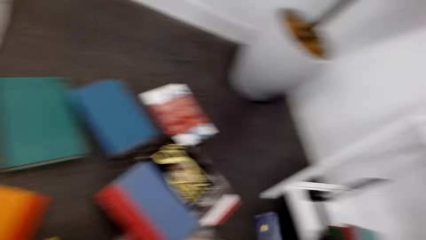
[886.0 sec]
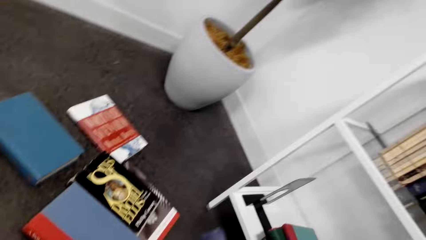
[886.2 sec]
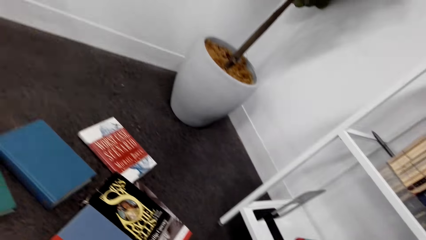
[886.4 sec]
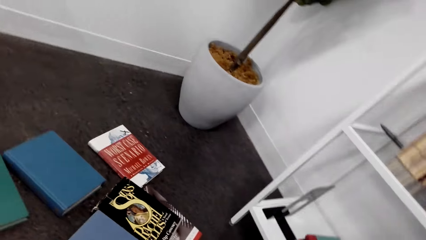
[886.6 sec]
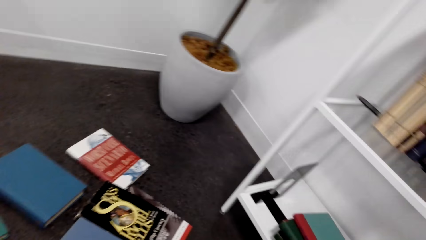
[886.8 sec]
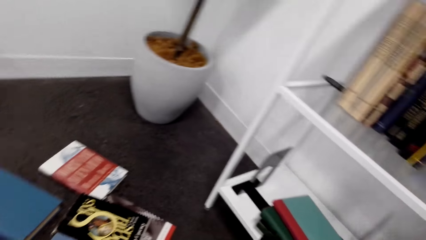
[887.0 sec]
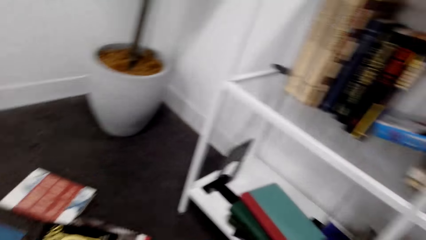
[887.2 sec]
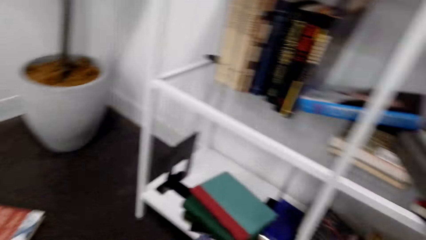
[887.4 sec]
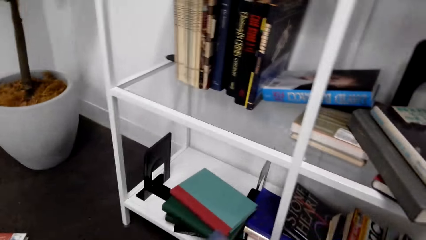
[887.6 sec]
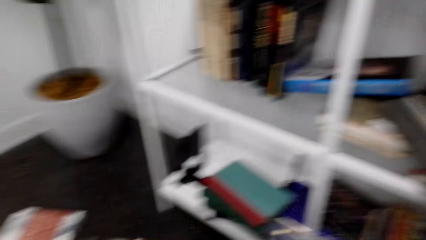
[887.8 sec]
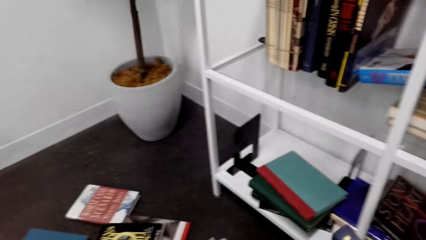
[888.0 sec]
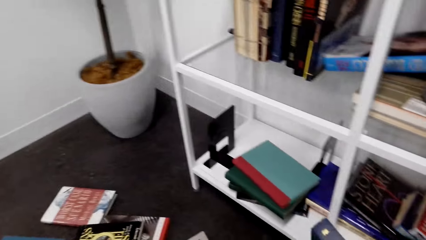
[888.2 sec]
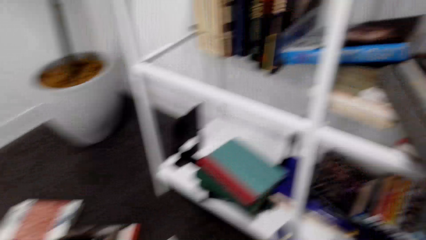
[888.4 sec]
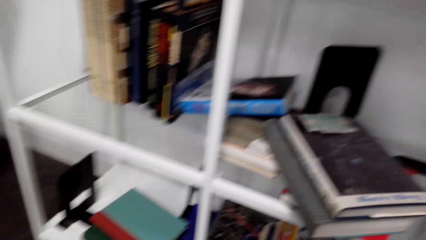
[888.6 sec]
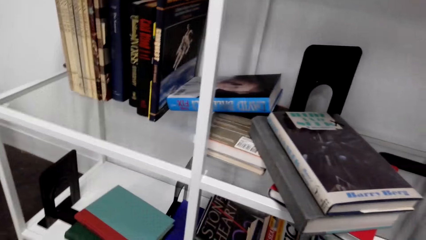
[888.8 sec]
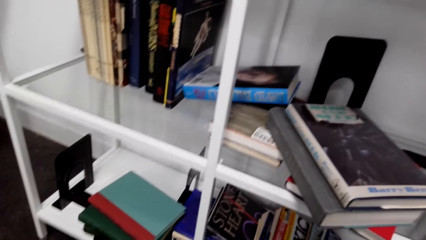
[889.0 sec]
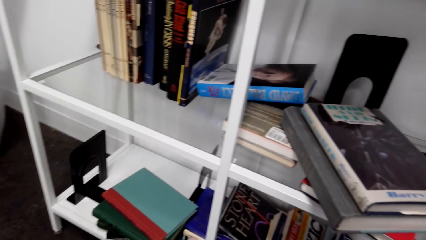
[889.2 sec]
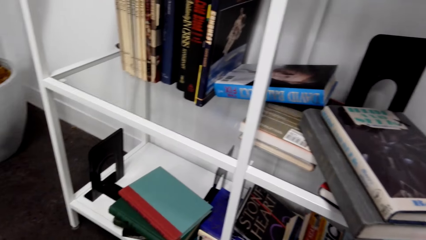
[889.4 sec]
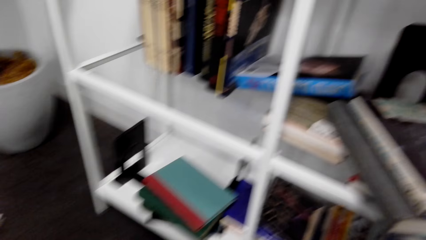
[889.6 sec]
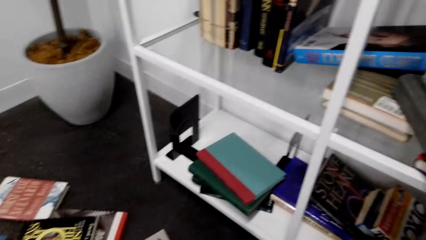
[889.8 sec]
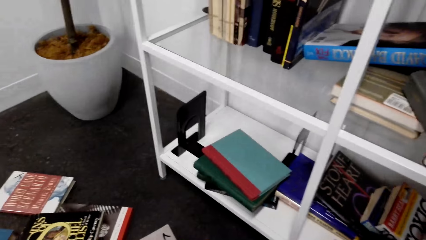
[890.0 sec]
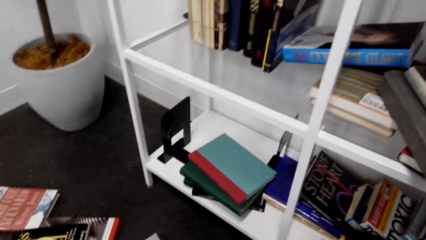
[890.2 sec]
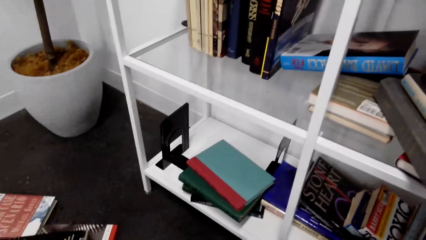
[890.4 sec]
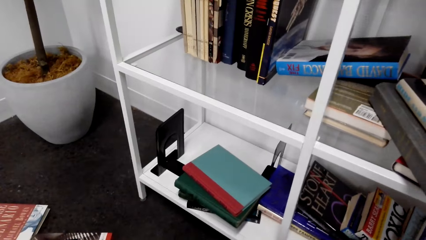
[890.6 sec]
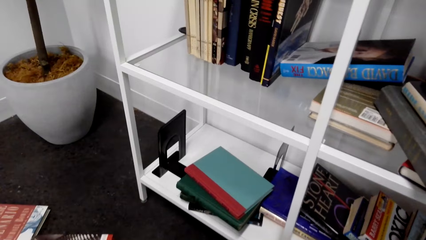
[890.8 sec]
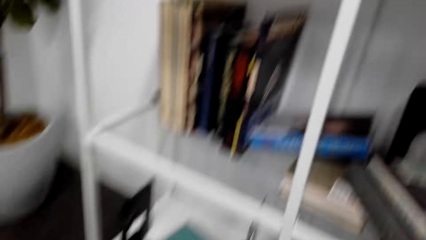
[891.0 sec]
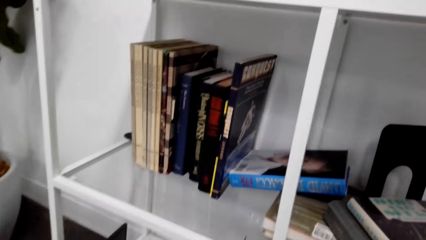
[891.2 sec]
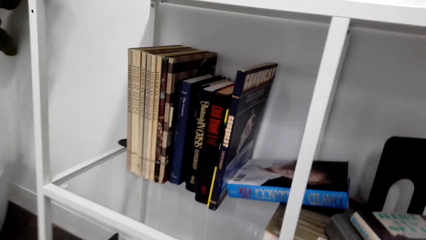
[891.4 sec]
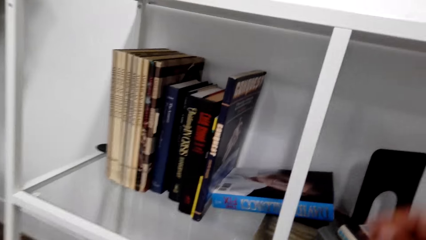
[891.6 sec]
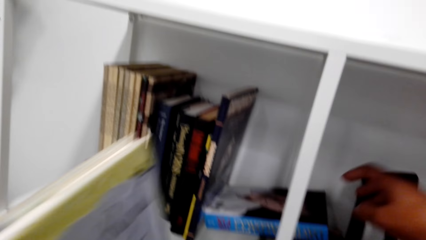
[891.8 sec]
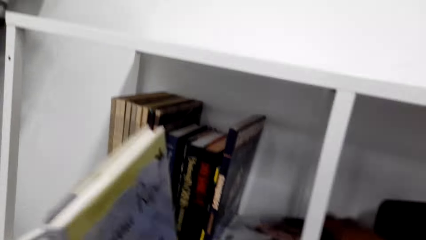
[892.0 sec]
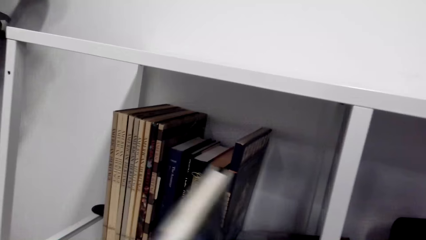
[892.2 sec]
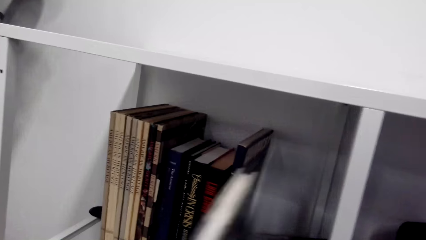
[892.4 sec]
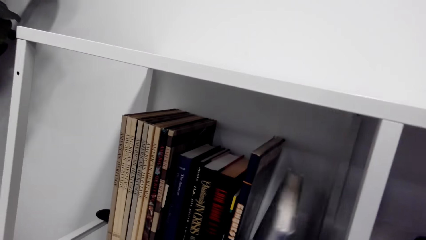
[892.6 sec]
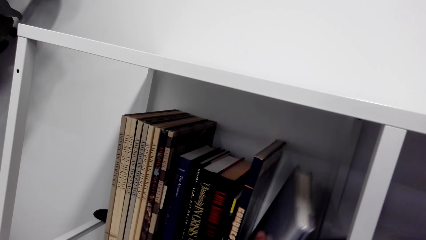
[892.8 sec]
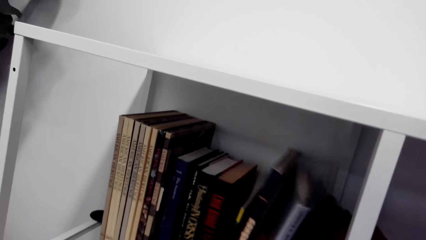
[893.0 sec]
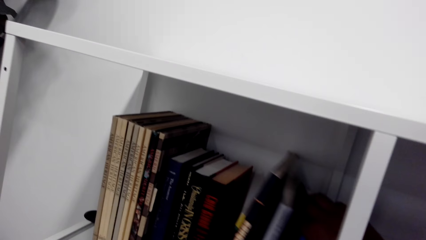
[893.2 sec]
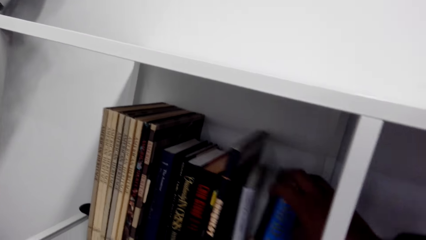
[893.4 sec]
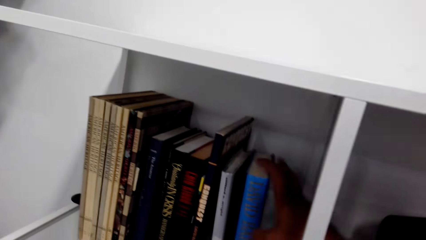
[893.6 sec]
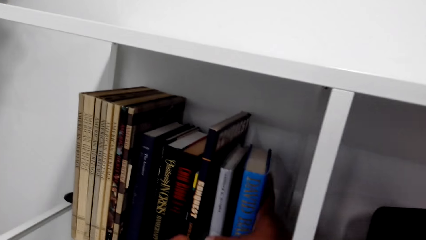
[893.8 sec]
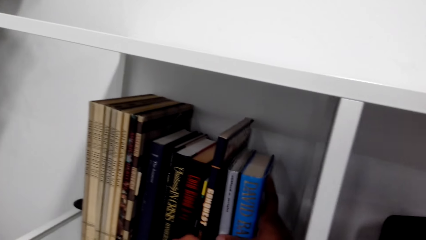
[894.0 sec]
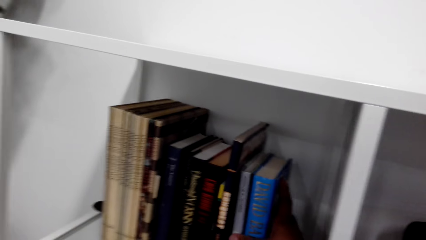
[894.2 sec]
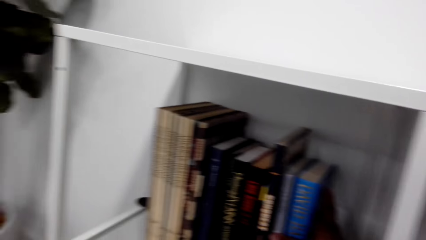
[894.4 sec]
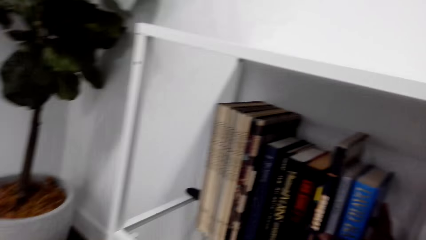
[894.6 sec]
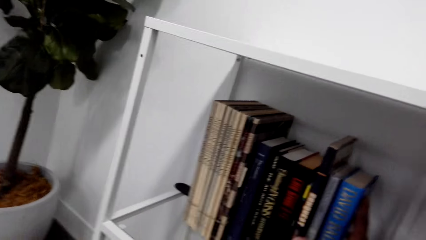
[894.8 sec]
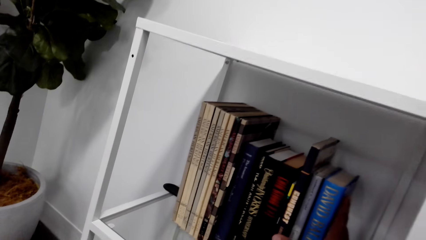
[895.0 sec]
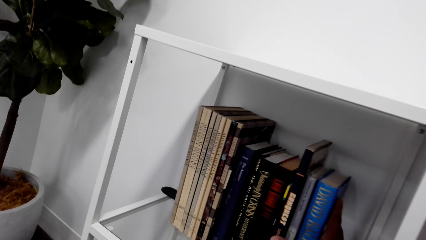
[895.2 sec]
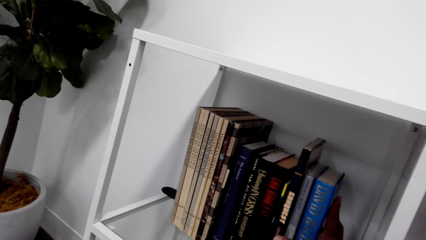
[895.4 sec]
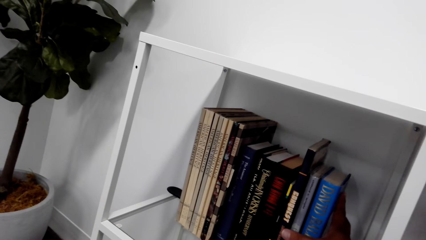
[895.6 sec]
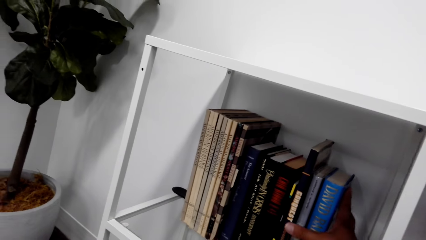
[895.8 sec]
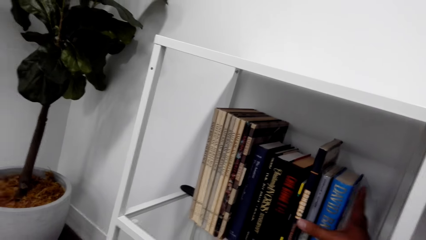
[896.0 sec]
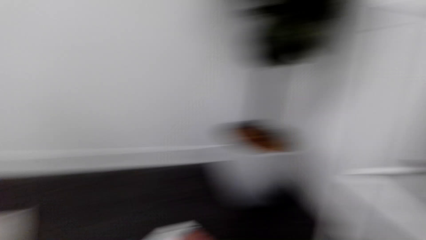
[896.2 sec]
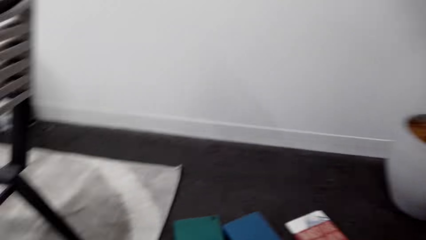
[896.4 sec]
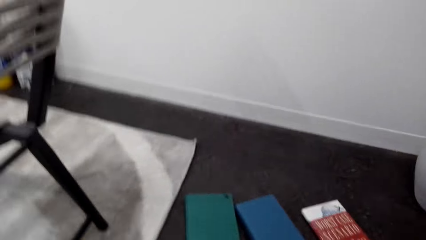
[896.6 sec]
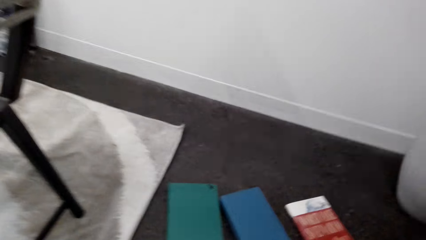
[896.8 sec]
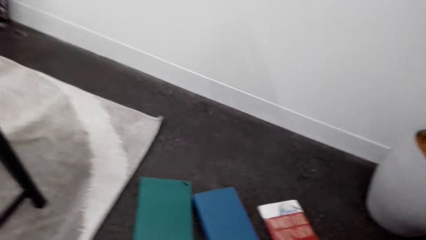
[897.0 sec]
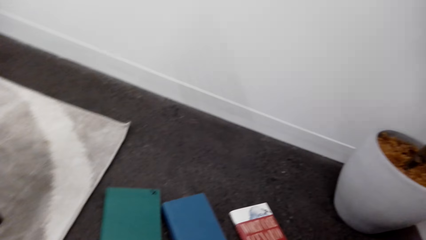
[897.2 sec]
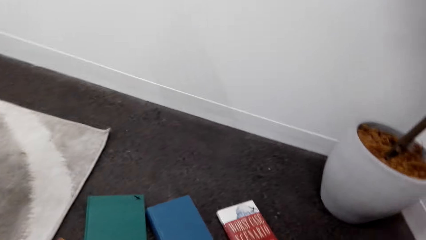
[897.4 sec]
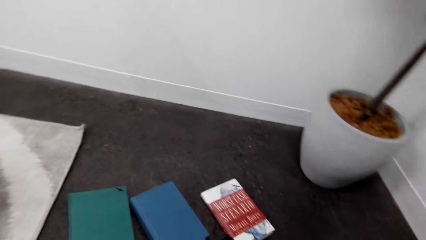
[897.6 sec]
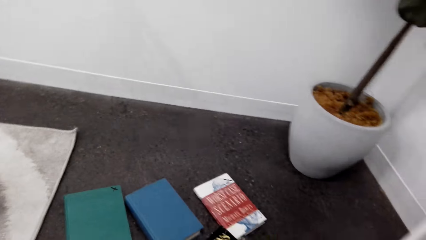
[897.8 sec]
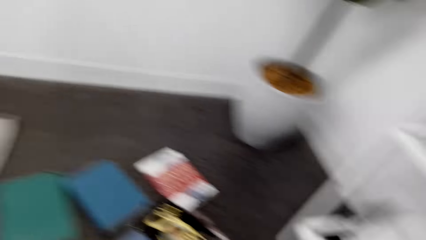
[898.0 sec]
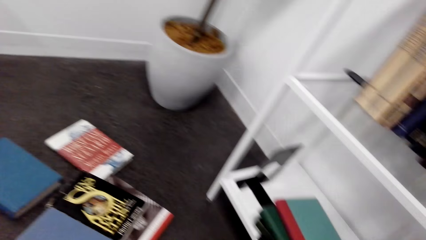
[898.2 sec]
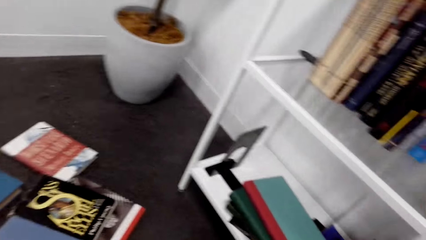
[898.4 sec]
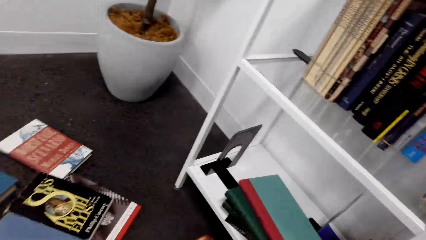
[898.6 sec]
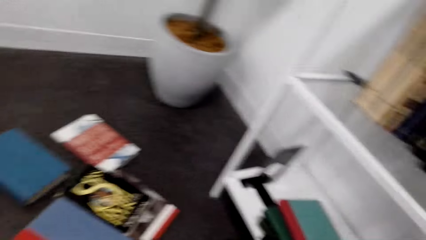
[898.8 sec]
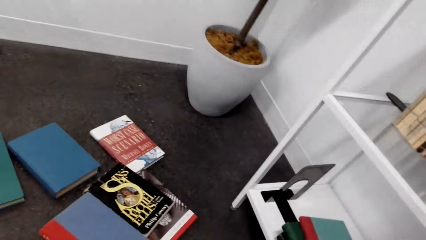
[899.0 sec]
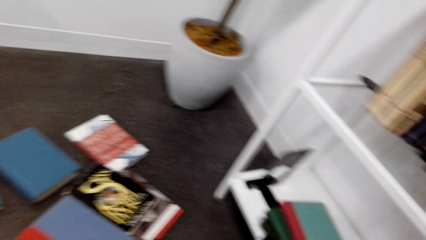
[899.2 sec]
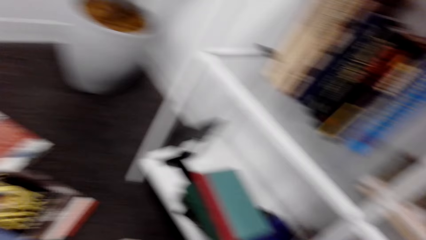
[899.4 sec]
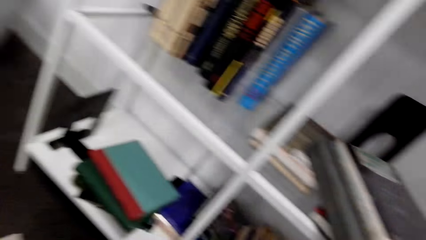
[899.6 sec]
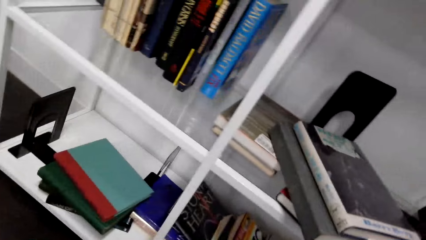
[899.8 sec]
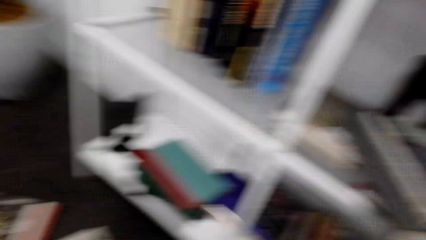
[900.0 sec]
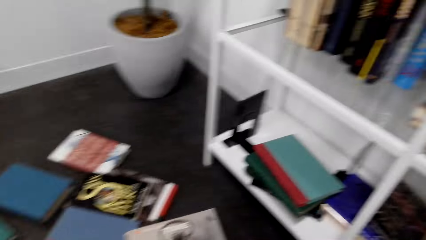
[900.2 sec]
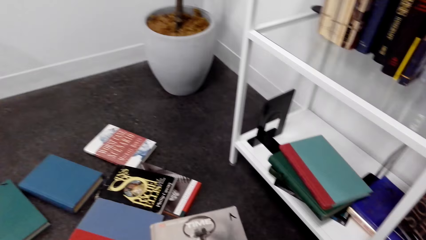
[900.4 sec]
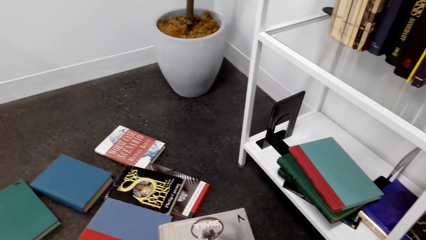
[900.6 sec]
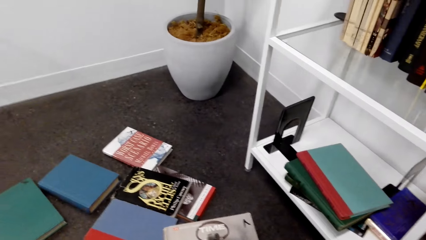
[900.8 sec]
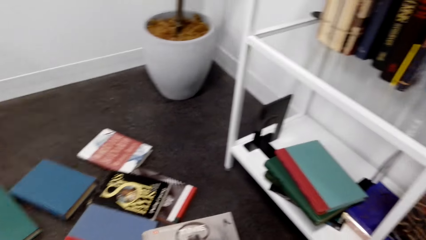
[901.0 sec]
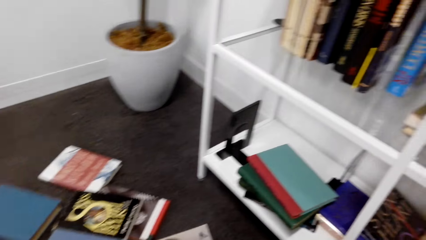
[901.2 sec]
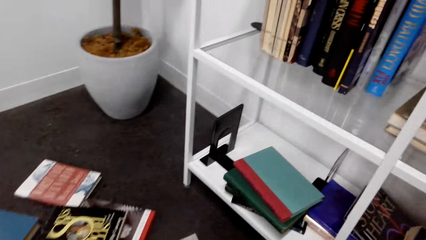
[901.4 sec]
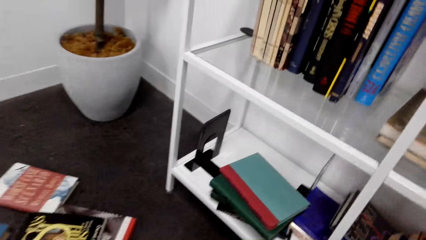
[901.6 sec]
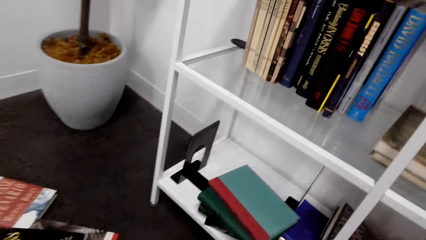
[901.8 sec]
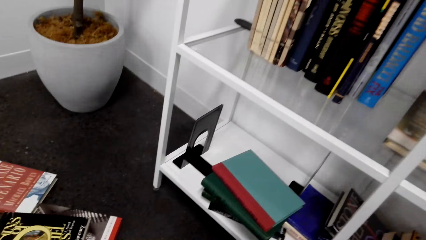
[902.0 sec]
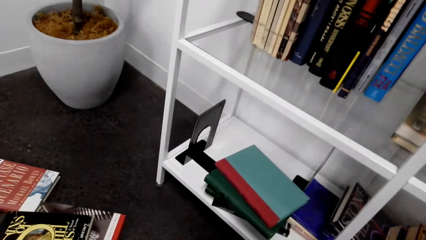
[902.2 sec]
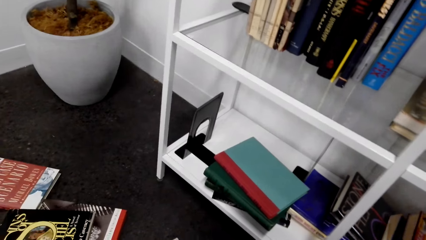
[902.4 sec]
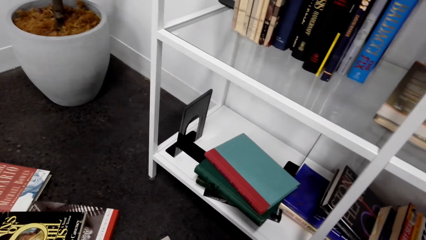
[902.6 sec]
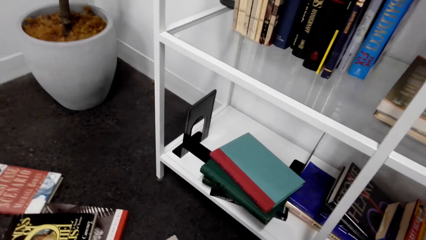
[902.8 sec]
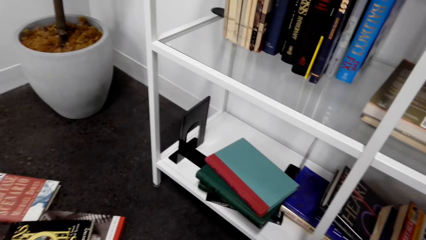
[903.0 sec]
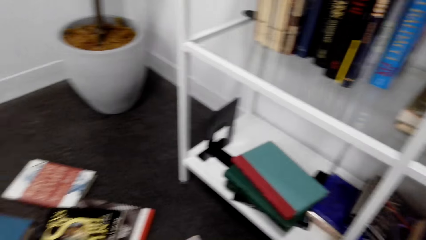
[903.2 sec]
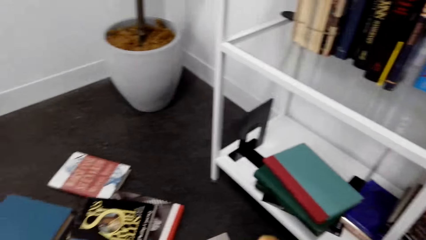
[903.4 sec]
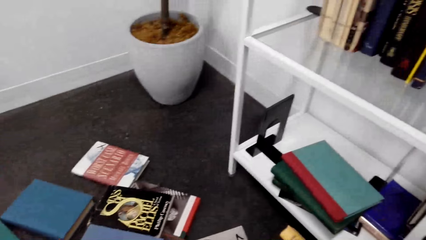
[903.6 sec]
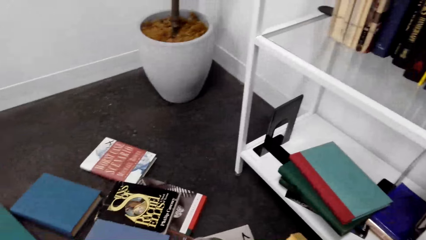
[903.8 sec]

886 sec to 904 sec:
The camera wearer picks up a book. They put the book on the bookshelf. They pick up a book.
